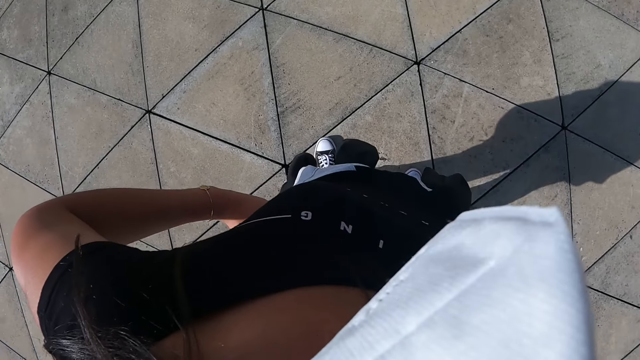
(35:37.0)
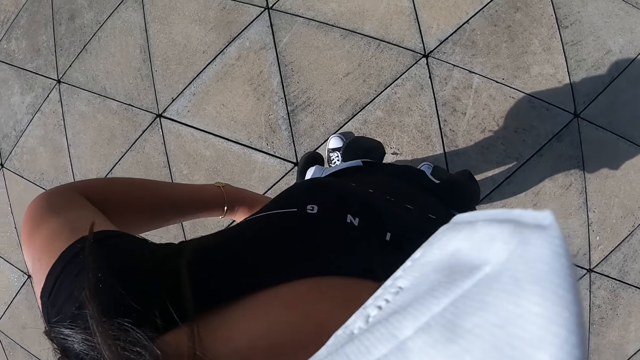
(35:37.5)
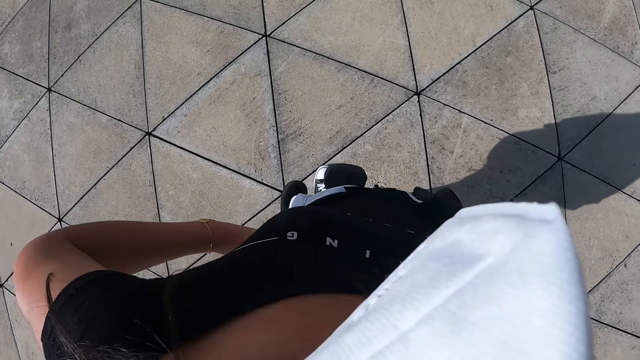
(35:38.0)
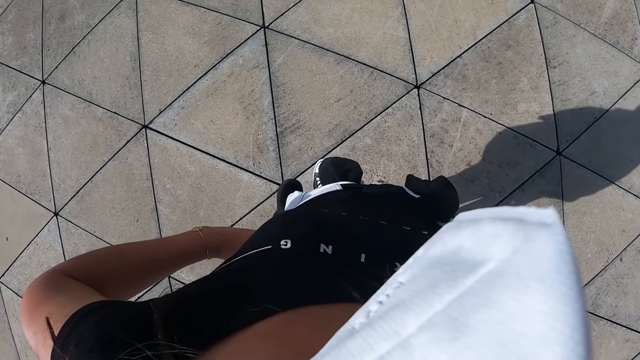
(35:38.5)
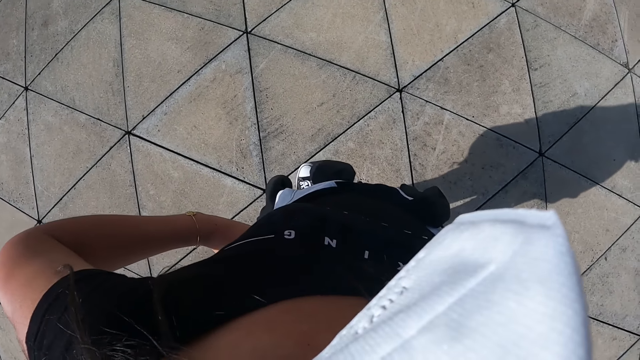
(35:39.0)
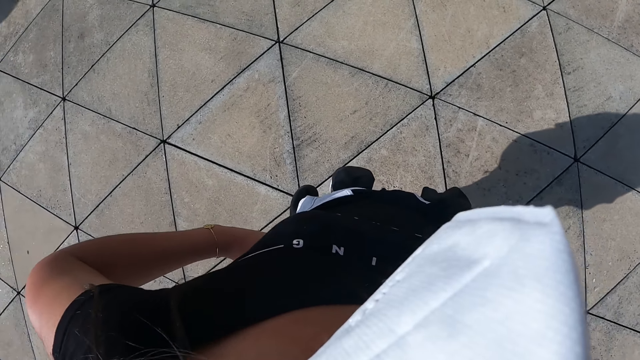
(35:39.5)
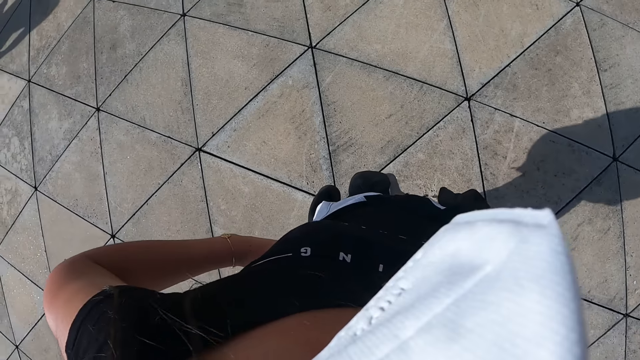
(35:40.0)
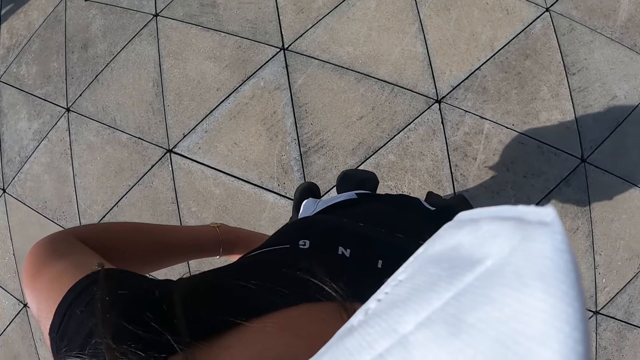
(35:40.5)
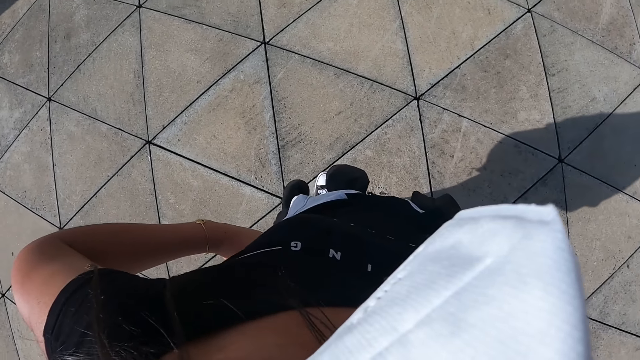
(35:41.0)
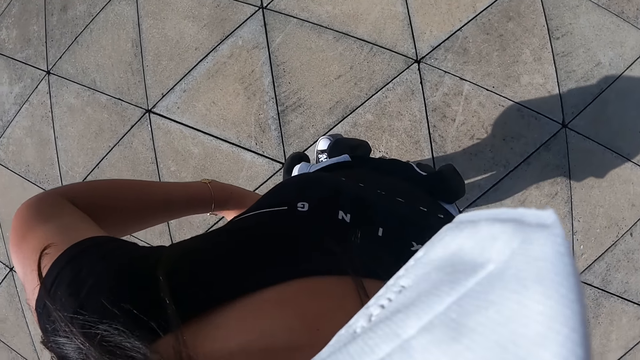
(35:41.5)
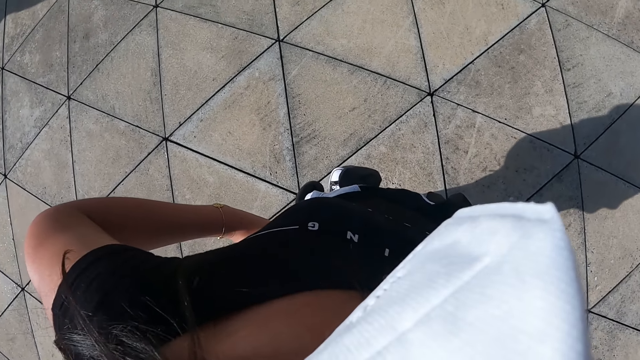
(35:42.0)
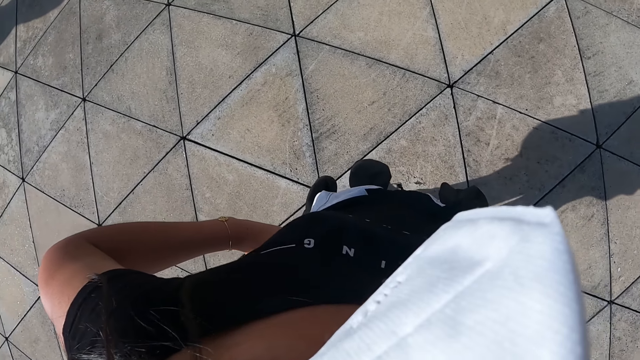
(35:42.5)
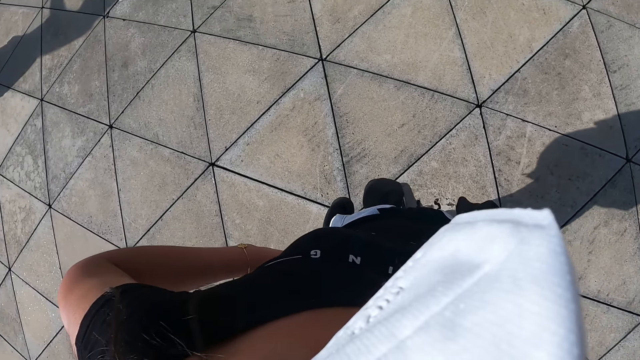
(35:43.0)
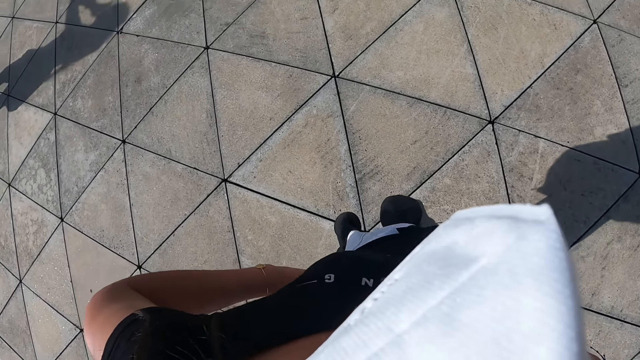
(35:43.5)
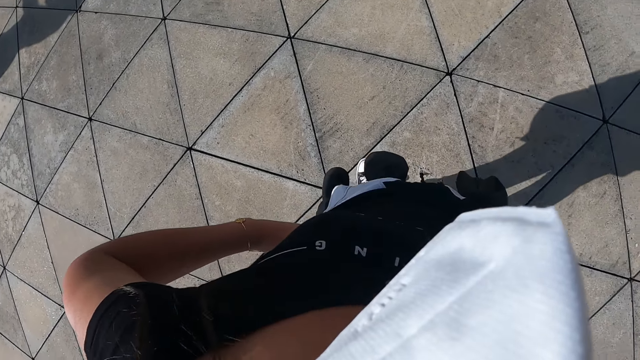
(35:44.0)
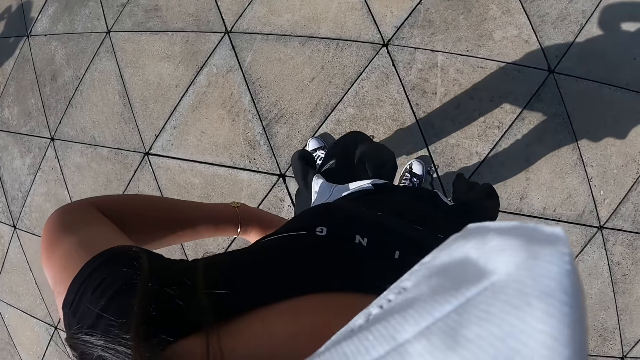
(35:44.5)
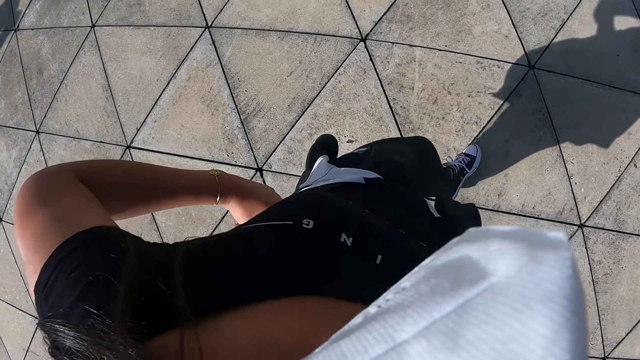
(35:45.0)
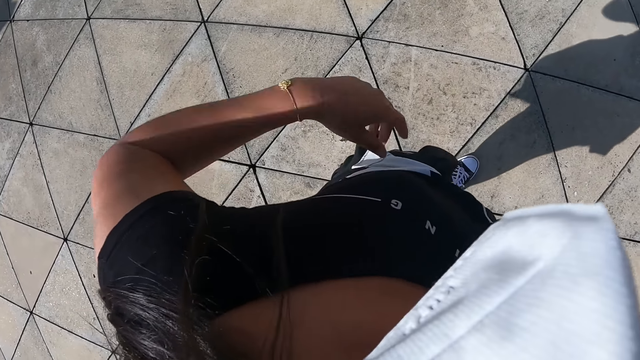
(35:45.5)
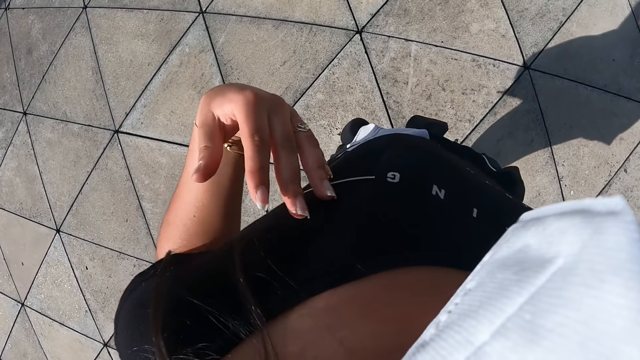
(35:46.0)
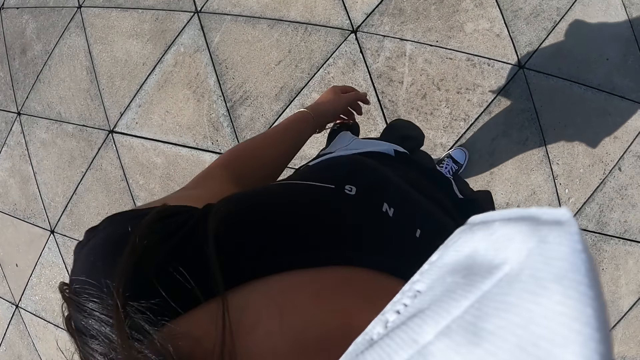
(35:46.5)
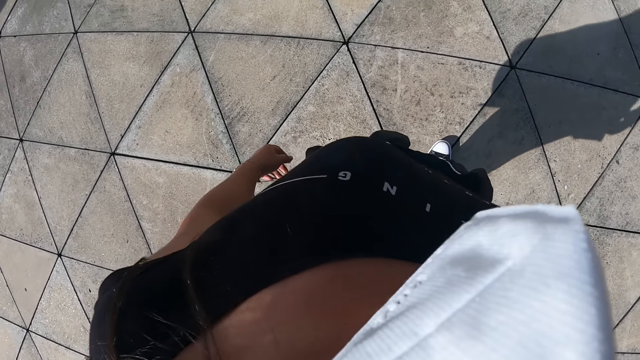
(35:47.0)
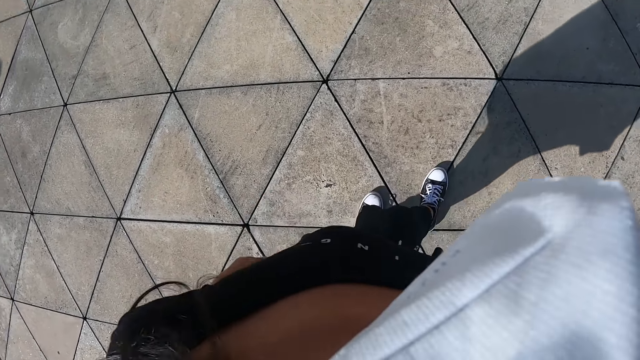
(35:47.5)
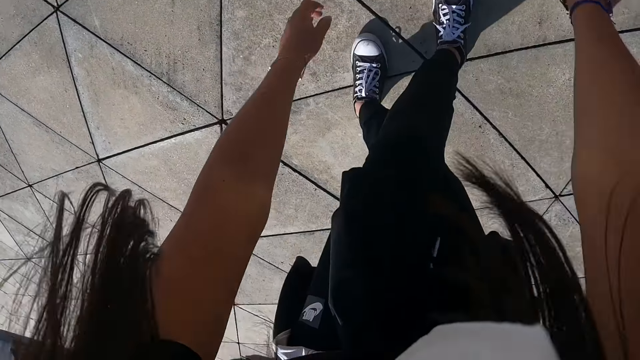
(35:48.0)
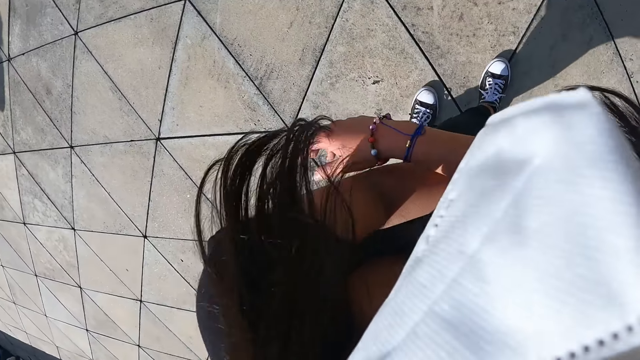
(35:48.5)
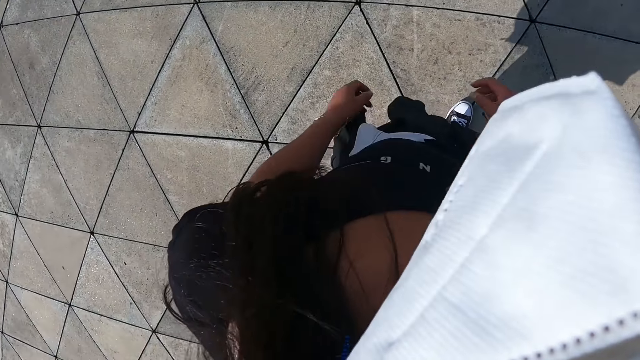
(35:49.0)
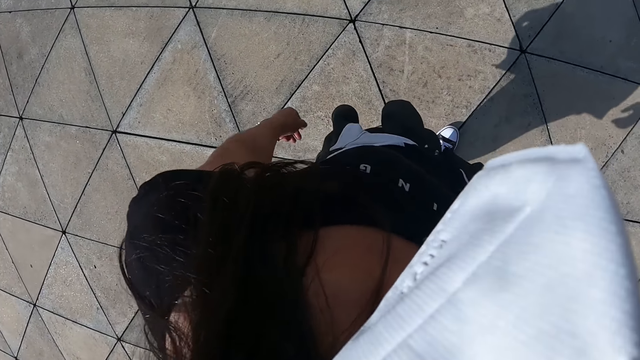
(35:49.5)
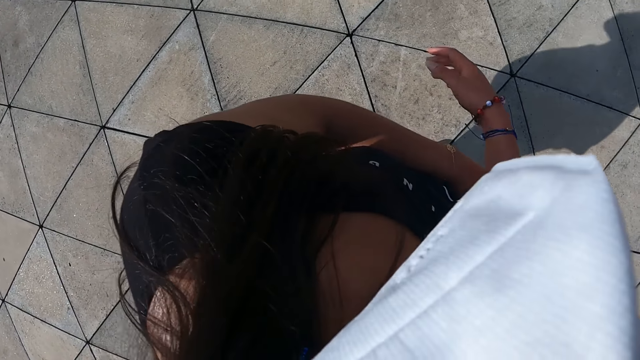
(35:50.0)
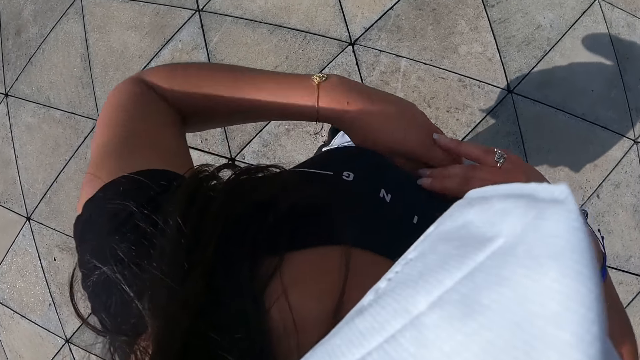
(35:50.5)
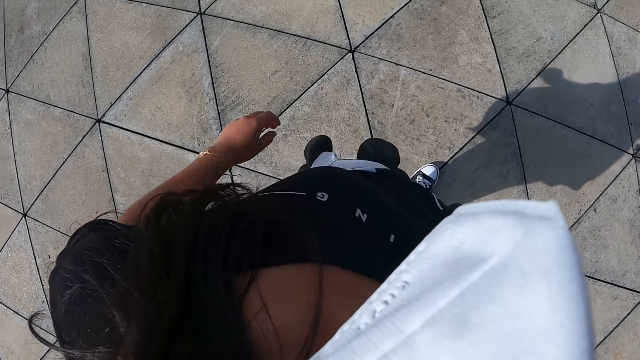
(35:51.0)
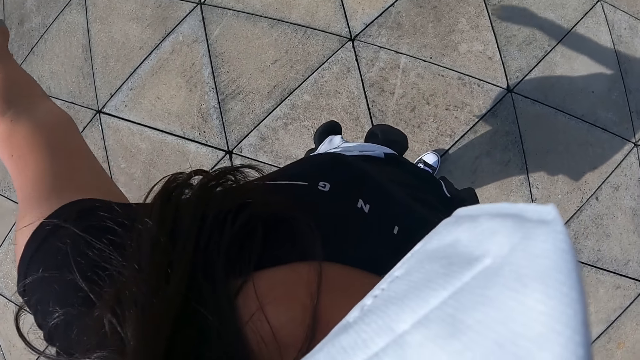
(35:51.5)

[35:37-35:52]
The camera wearer dances. They squat.

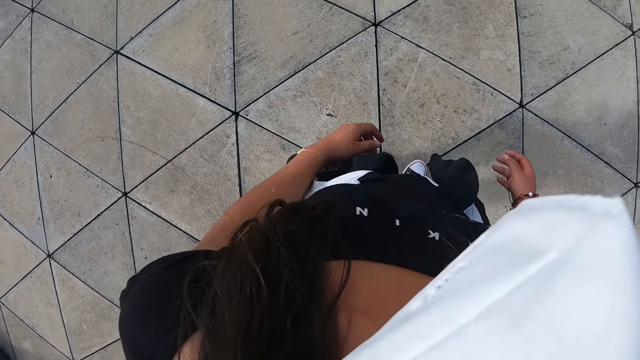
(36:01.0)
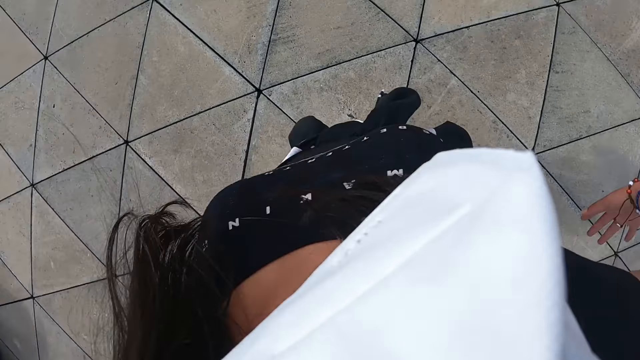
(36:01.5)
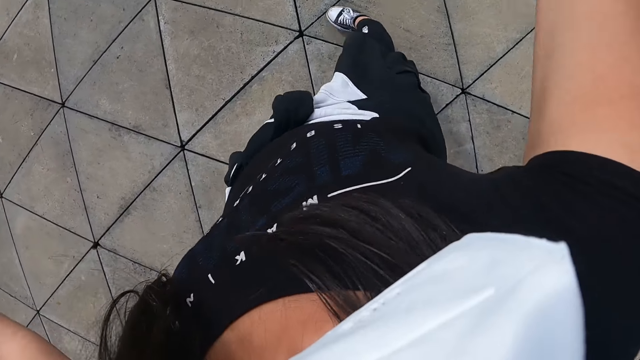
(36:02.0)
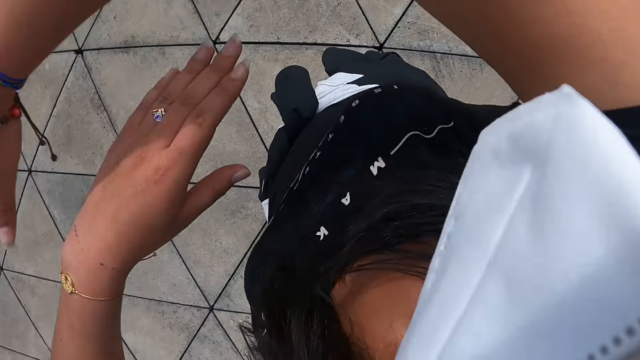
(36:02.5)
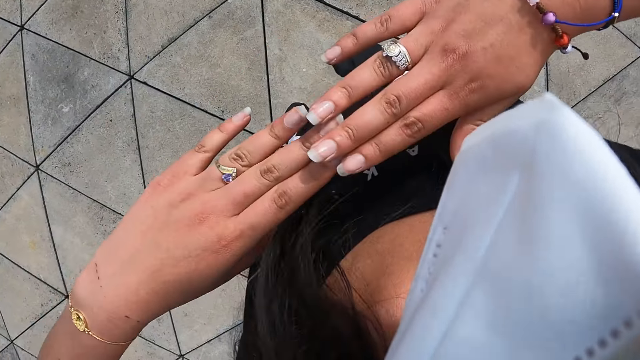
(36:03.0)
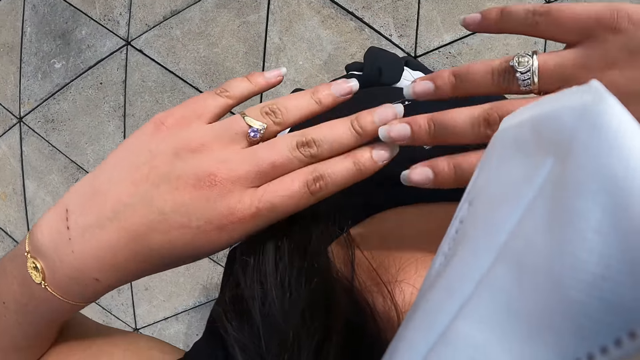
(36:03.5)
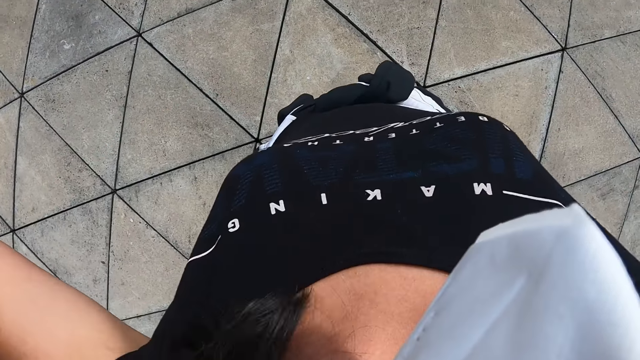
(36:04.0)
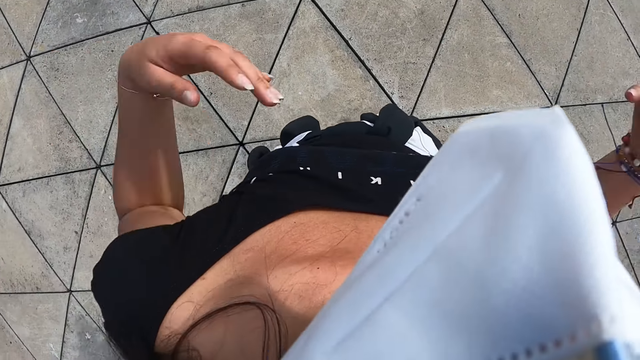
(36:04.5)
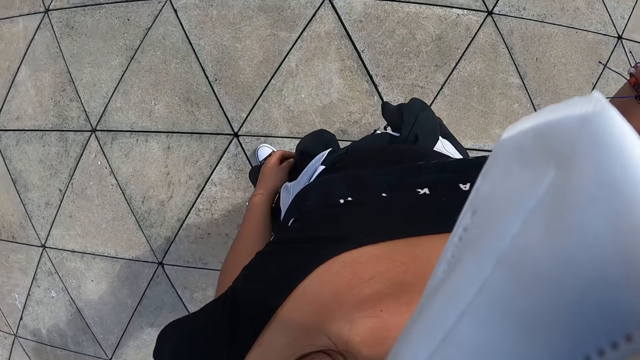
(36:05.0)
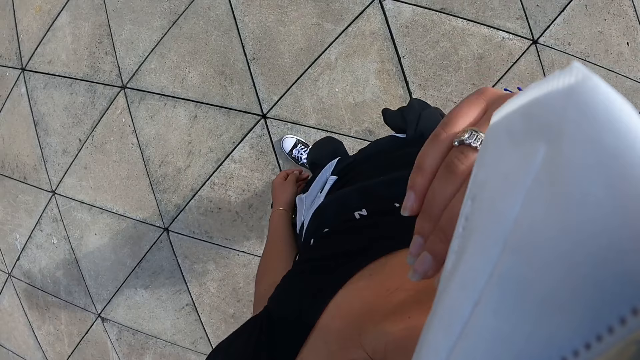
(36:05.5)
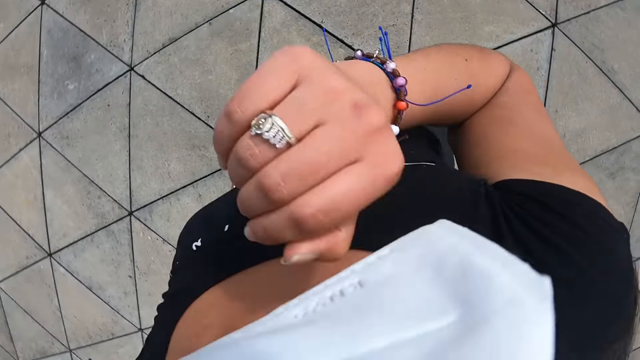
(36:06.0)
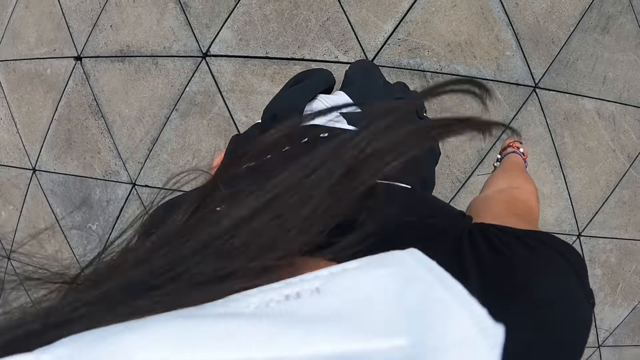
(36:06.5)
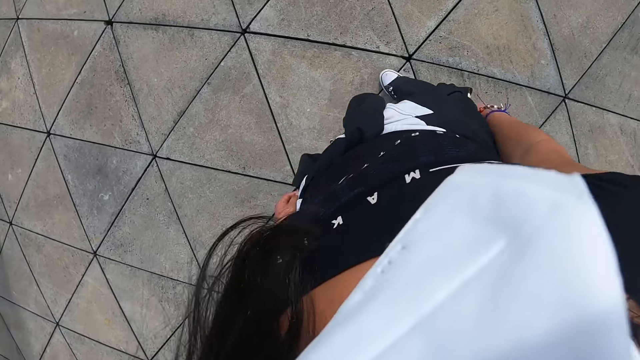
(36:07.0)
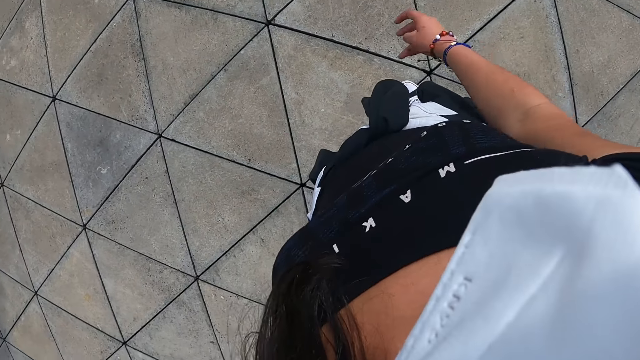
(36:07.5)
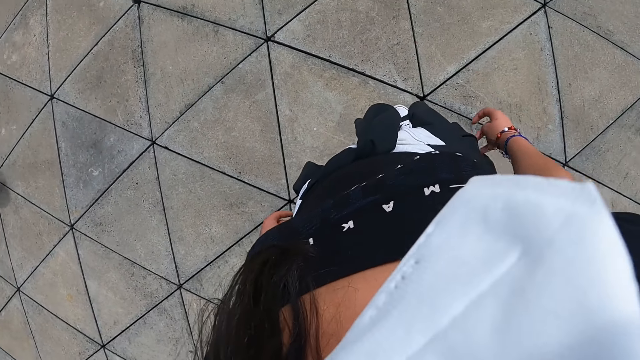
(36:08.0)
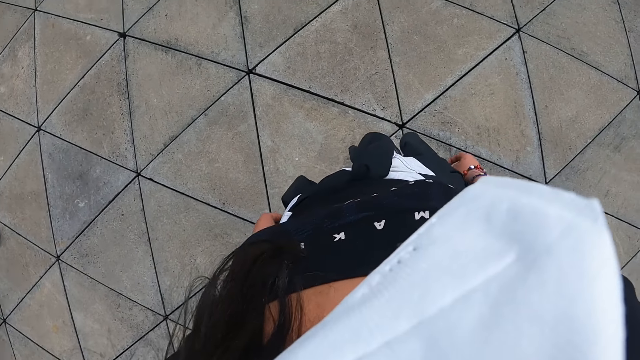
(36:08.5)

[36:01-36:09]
The camera wearer moves her hair with both hands. She moves her right hand. She touches her face with her right hand.
